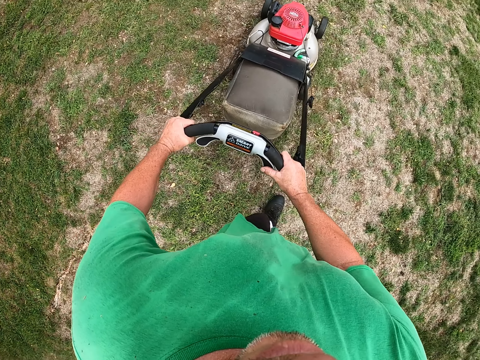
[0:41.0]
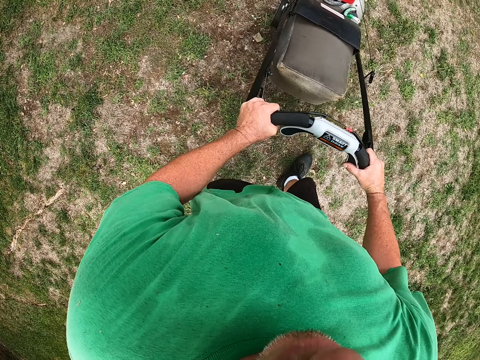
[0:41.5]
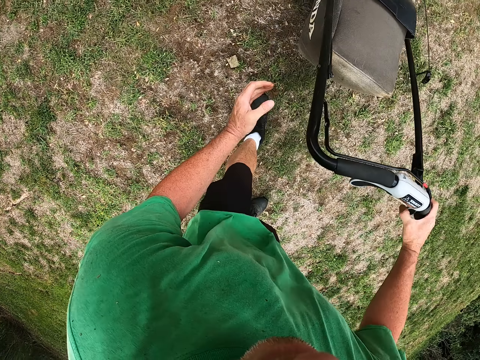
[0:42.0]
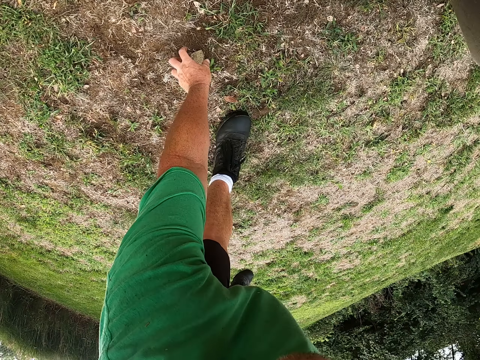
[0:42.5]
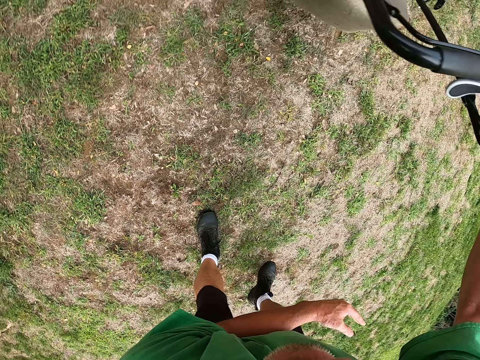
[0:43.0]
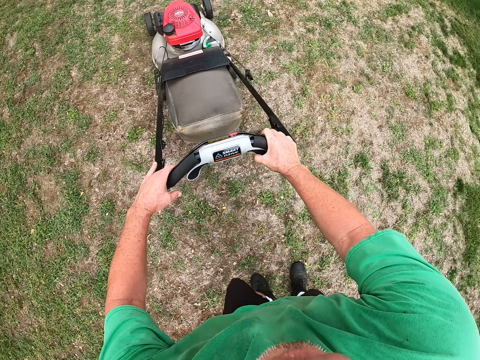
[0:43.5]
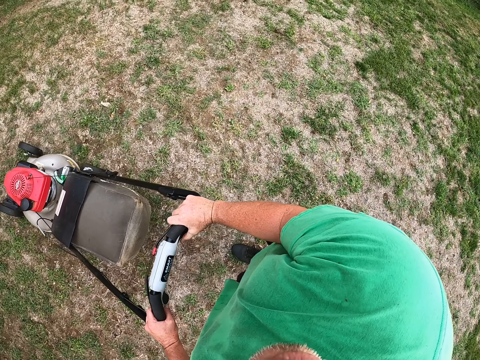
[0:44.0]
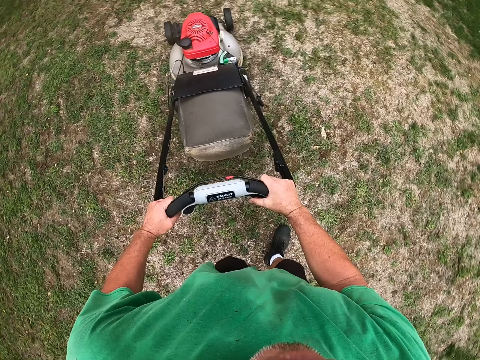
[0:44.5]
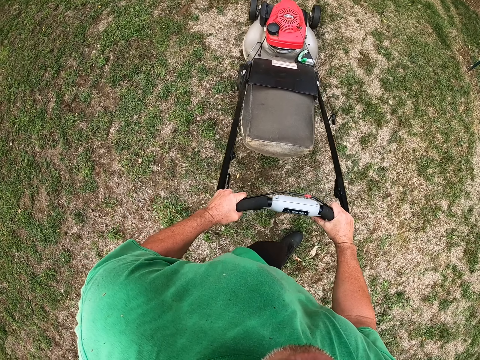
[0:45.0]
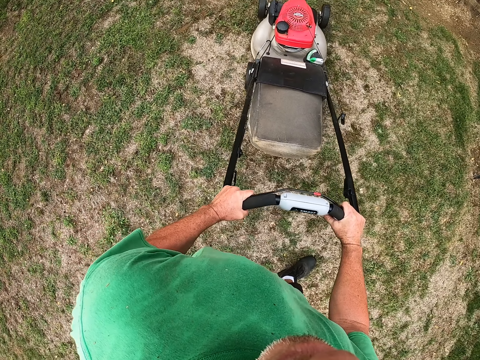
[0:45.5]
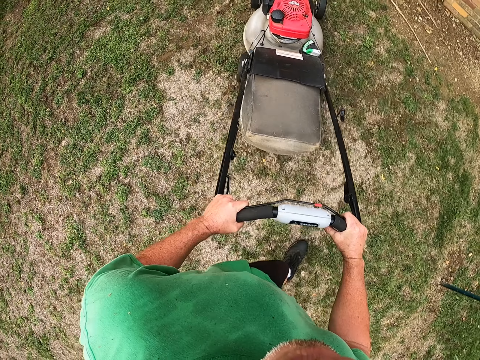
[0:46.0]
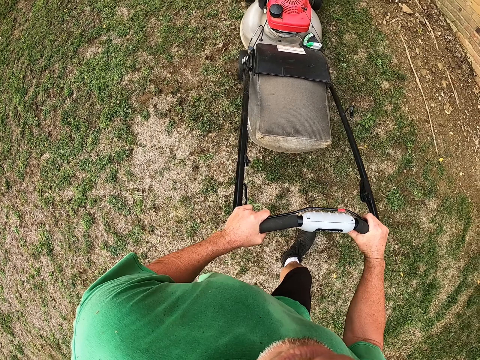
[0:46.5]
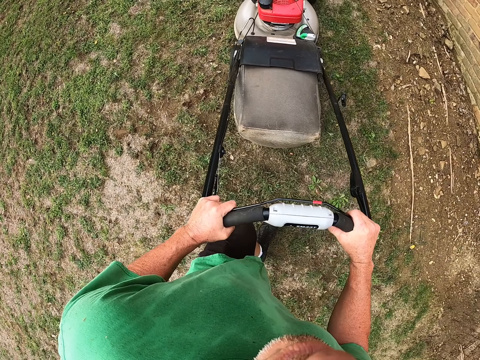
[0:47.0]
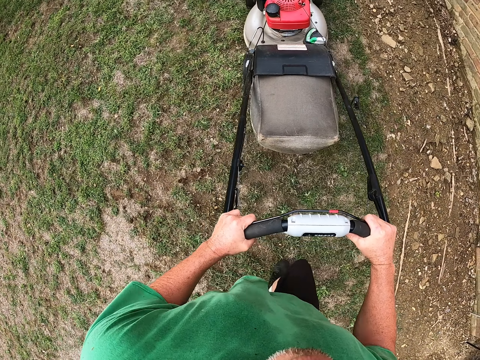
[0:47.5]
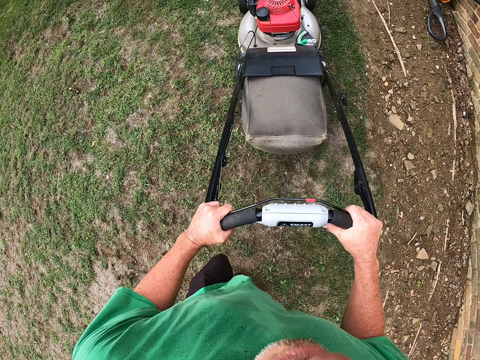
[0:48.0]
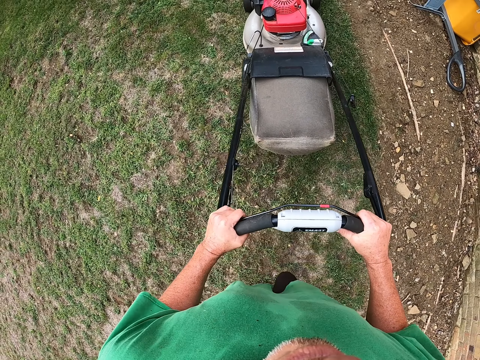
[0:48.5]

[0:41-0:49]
The camera wearer picks a stone on the ground. They throw away the stone. They walk with the lawnmower. They ride the lawn mower.
